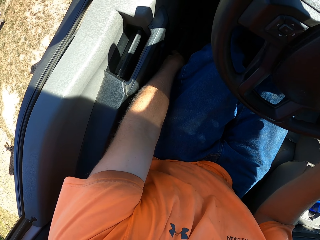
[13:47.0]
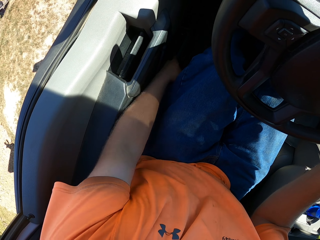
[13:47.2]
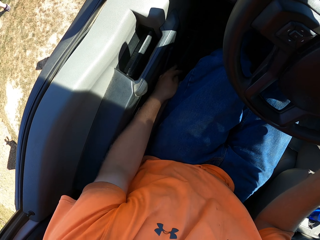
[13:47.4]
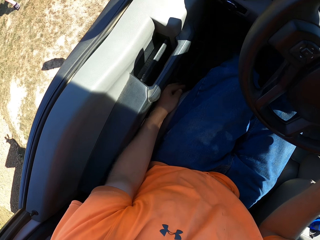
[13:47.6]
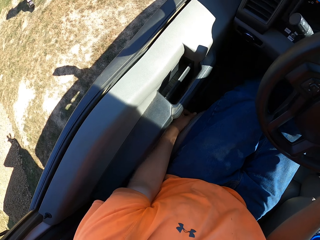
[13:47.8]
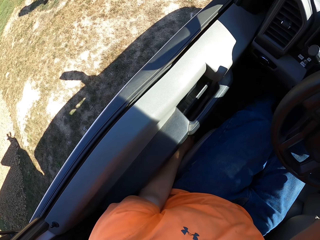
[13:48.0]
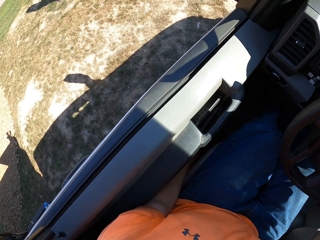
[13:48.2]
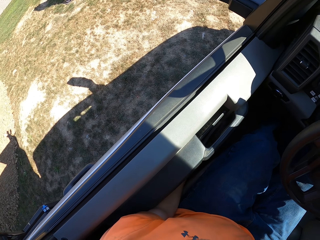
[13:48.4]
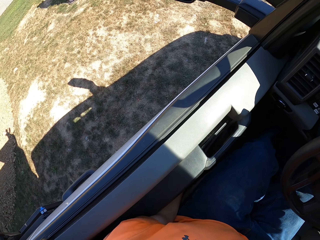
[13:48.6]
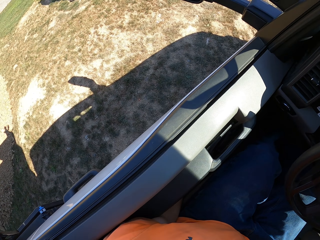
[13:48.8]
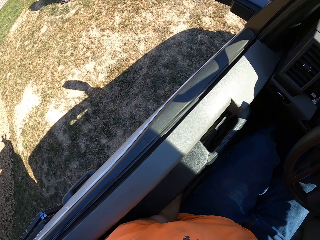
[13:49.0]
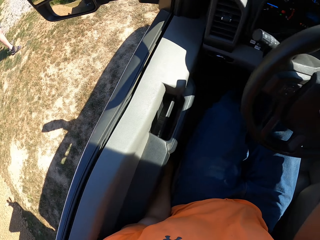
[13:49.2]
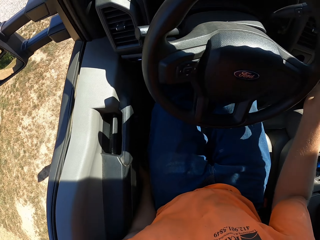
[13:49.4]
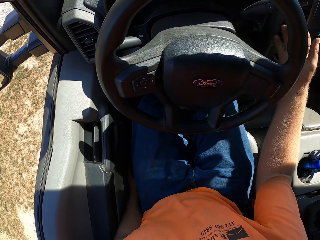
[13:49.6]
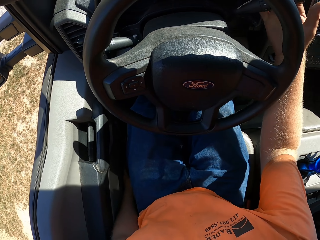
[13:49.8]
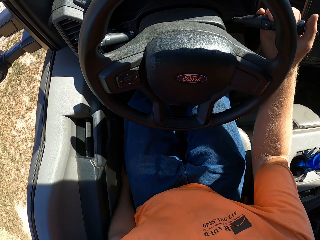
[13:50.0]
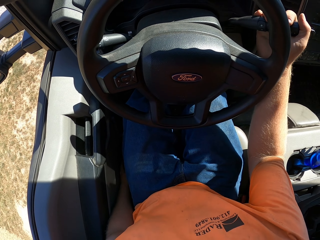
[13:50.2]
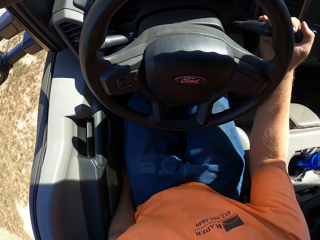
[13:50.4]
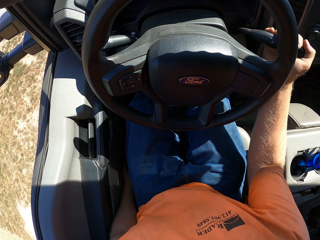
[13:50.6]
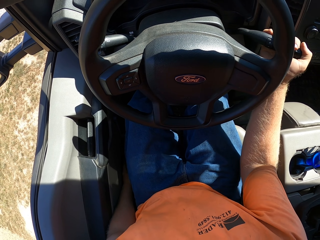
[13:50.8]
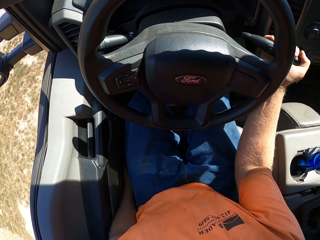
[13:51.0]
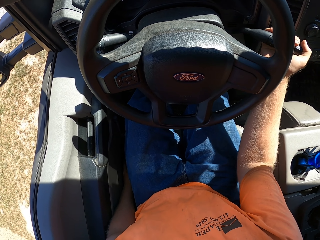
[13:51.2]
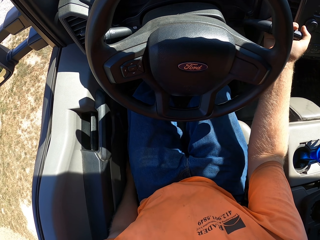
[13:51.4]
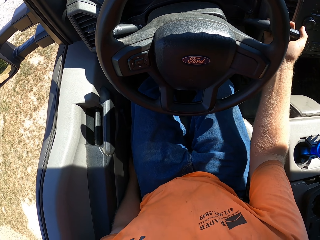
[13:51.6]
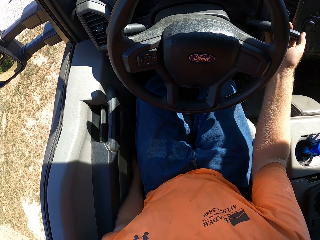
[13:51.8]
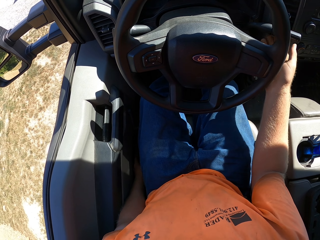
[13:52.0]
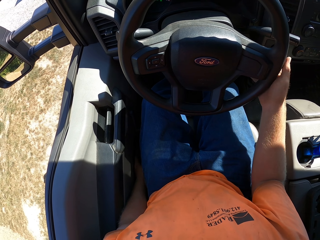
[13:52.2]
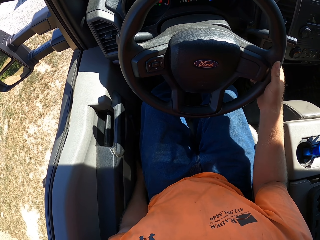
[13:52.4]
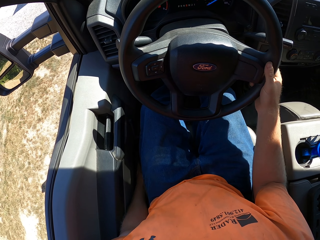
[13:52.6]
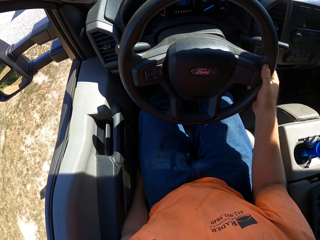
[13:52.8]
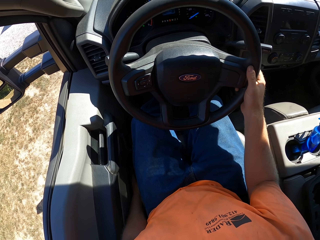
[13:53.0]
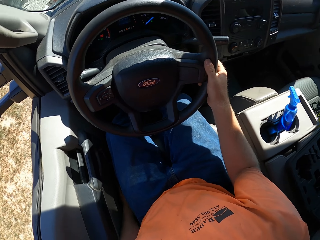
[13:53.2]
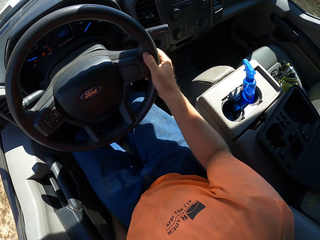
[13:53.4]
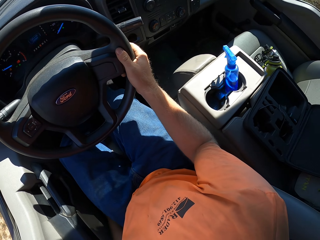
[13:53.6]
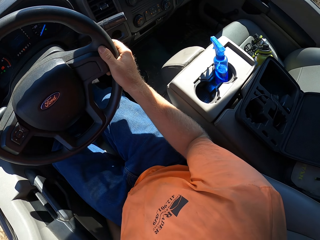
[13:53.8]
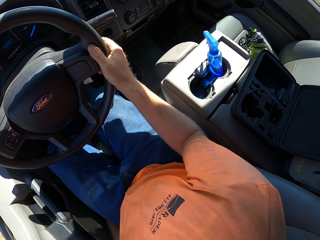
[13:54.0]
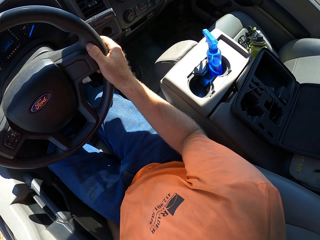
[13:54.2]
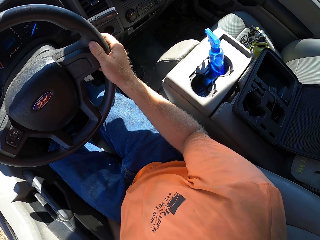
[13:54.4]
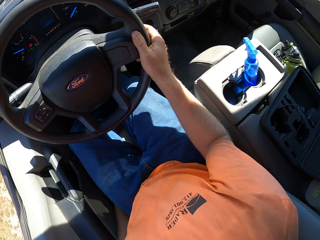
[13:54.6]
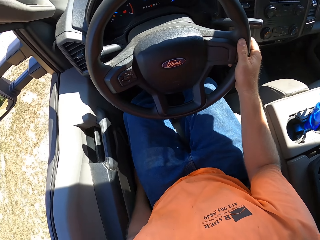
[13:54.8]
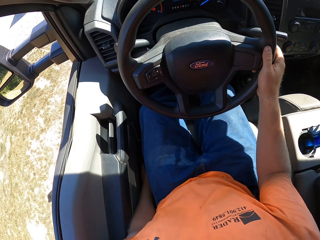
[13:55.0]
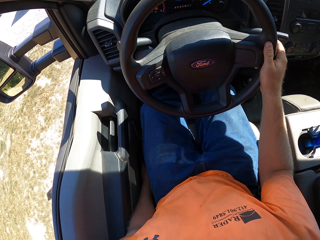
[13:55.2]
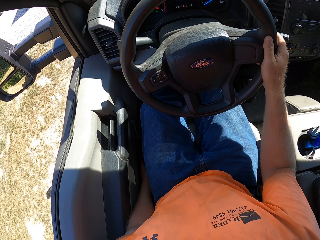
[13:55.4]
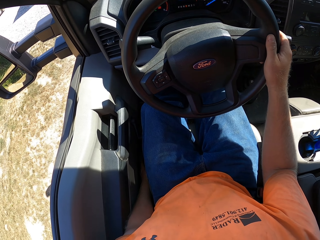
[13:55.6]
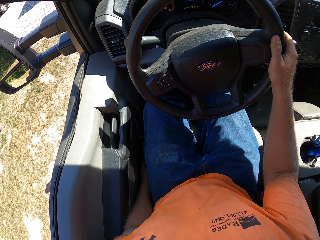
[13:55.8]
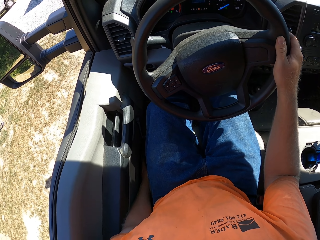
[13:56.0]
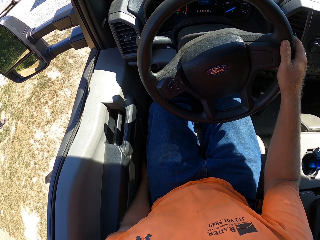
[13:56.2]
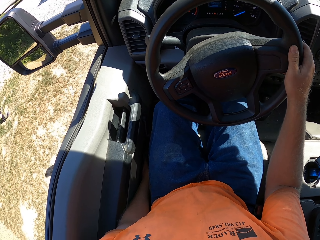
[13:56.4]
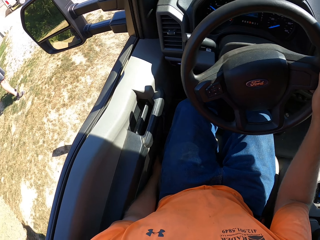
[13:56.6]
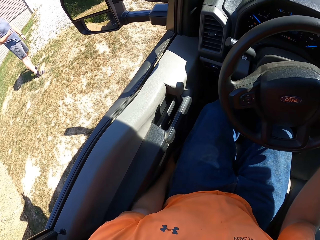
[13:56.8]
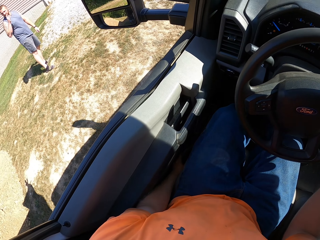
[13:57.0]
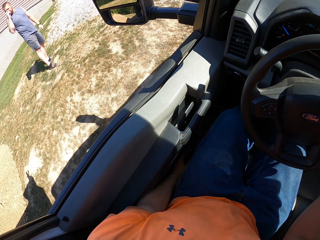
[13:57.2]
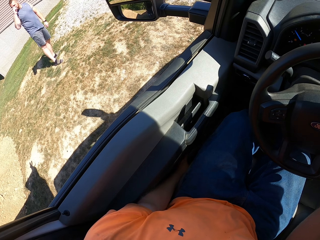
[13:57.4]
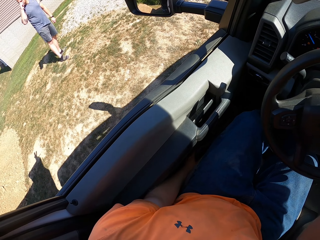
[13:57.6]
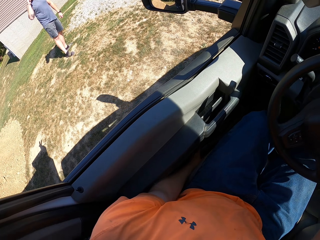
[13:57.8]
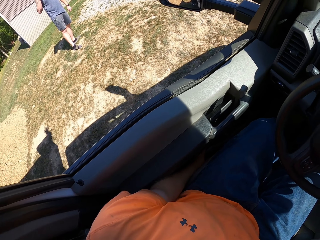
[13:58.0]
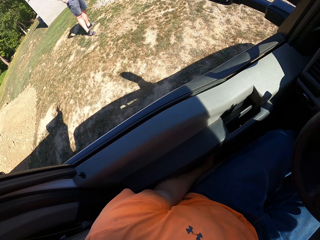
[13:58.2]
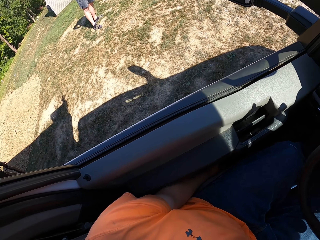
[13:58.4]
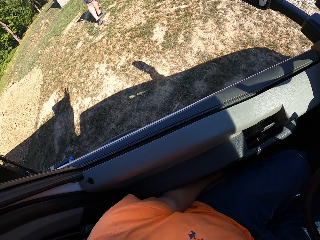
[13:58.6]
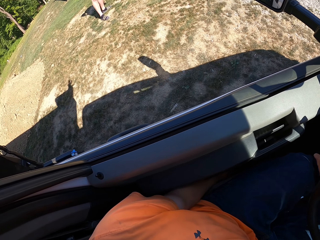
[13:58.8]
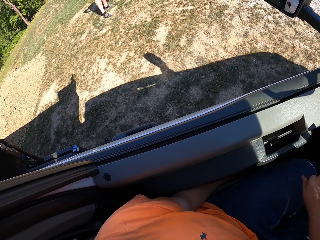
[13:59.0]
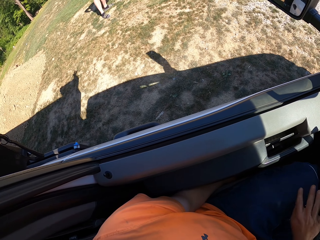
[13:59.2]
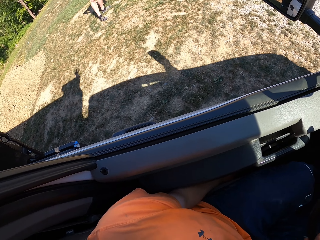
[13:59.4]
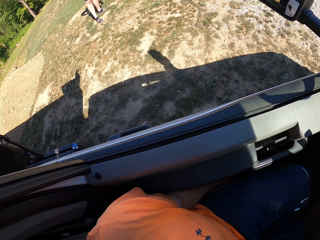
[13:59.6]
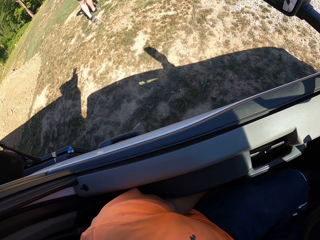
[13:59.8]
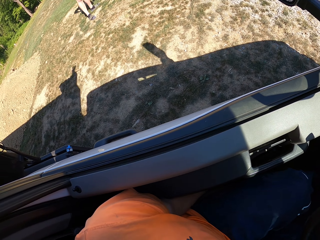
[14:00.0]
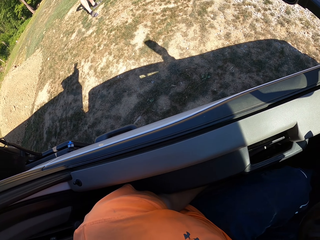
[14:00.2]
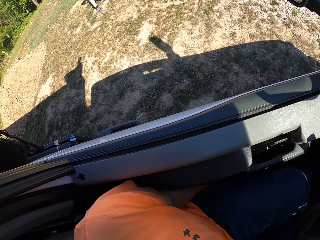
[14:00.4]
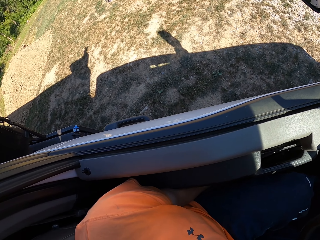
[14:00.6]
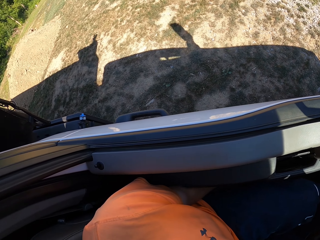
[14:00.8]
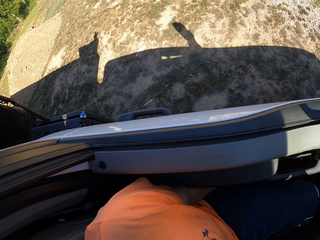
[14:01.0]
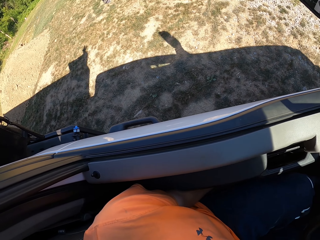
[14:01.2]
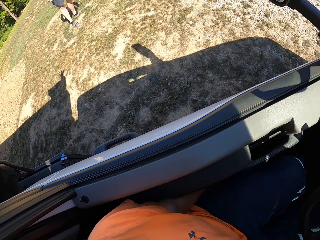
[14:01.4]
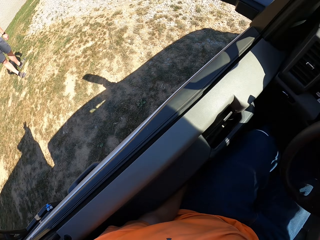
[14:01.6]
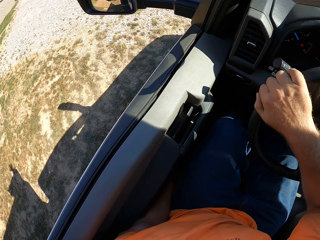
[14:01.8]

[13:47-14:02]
A man walks around. The camera wearer pulls the car's gear stick with his right hand. He holds the spinner. He touches the steering wheel. He drives the car. The man looks around.

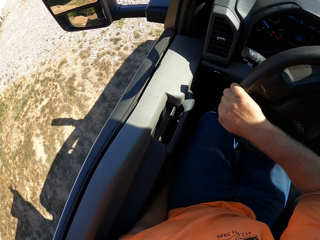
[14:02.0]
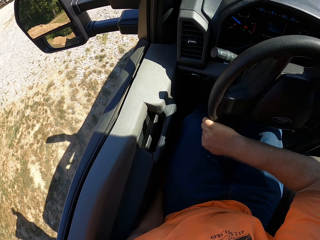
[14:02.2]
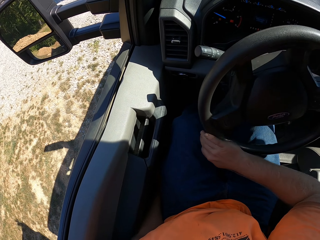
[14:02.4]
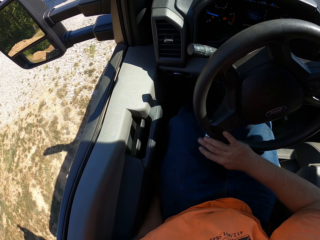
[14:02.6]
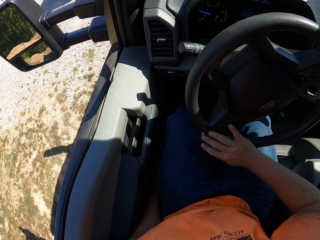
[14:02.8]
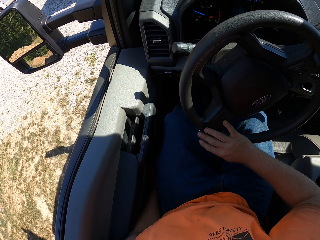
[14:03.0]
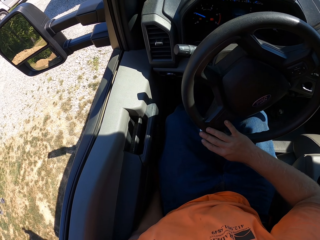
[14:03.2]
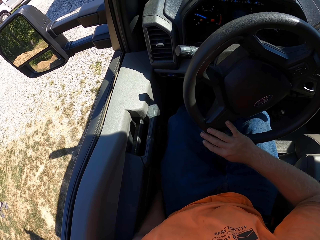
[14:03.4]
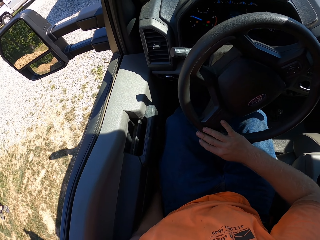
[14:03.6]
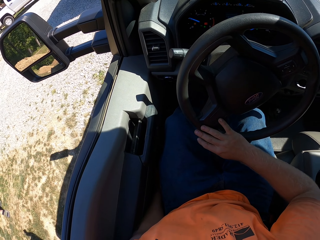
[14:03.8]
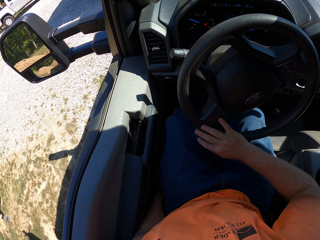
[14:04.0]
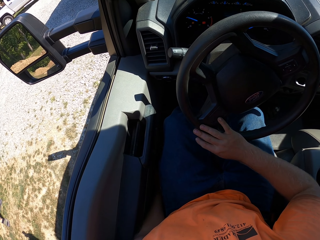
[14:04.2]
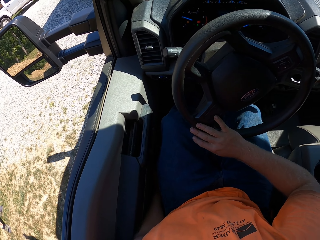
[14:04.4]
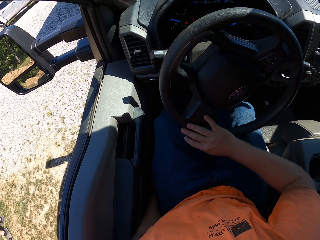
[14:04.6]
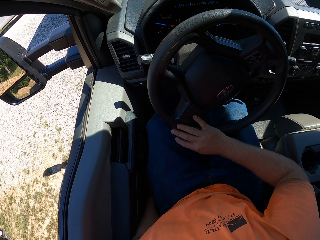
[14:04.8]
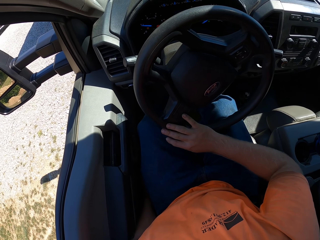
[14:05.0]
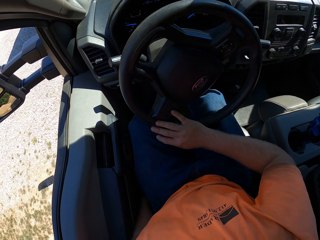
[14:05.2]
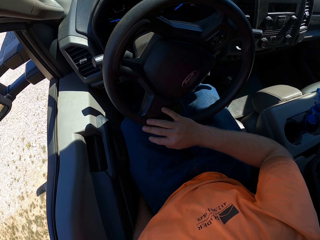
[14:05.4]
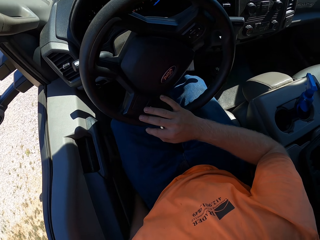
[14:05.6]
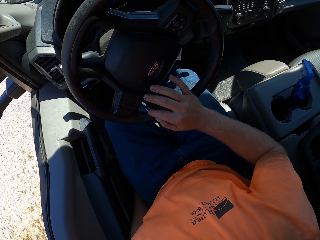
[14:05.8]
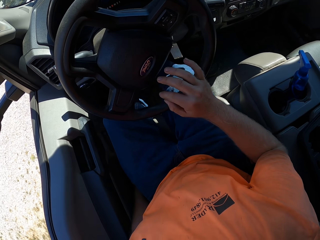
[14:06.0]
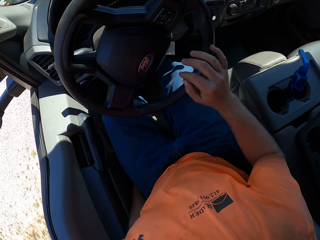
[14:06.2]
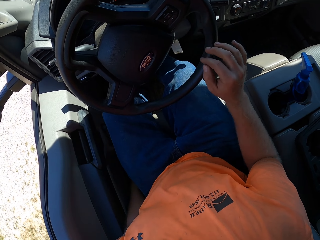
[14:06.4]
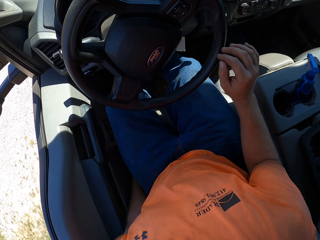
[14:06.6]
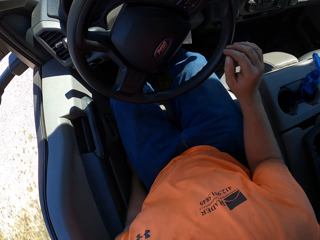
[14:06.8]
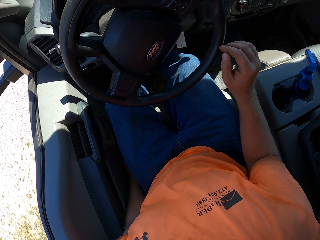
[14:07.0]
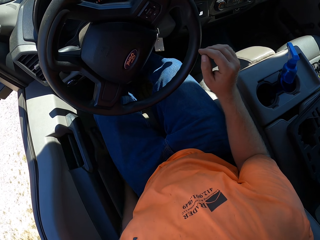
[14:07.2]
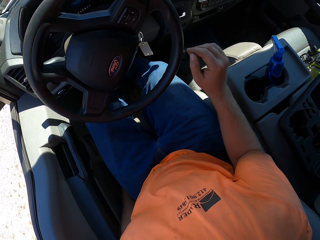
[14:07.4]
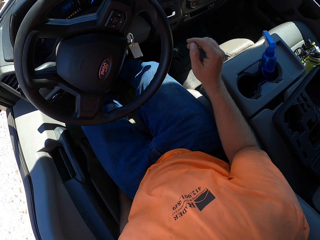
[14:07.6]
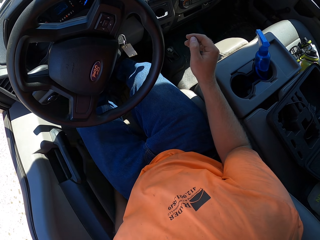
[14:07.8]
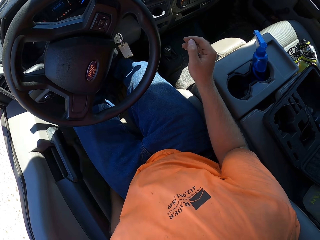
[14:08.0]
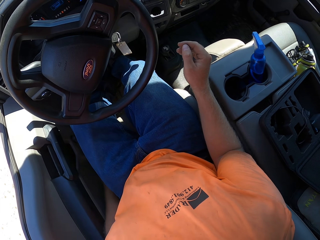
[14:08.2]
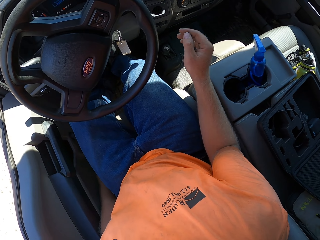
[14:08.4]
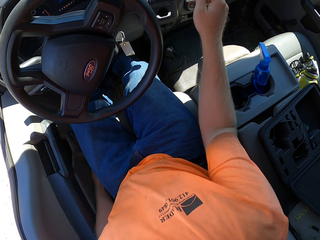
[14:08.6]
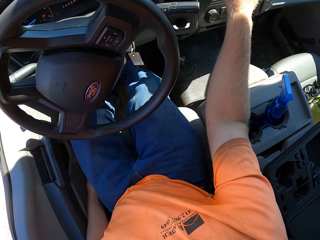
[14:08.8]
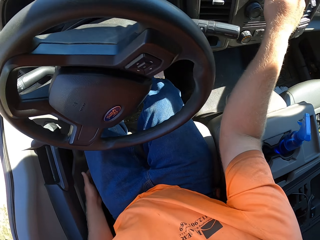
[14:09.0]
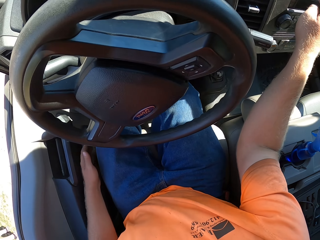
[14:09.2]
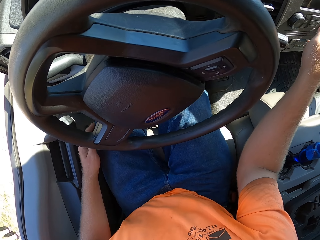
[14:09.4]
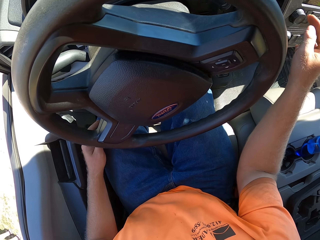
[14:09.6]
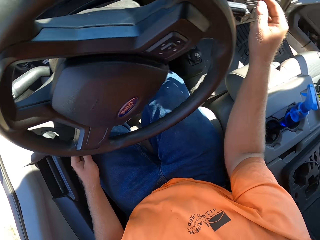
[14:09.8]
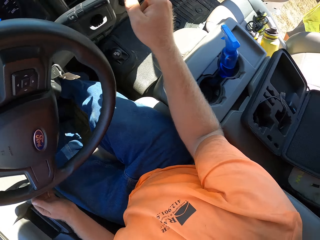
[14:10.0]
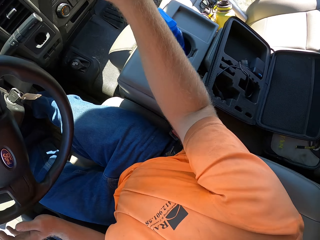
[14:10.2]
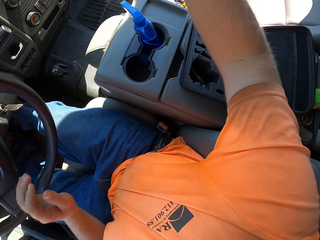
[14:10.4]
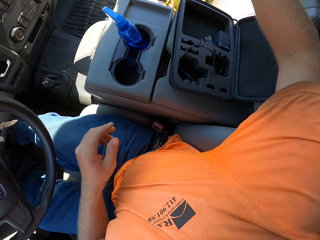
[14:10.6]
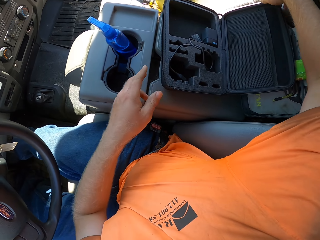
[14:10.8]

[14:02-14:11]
The camera wearer presses a button on the car's dashboard with his right hand.
